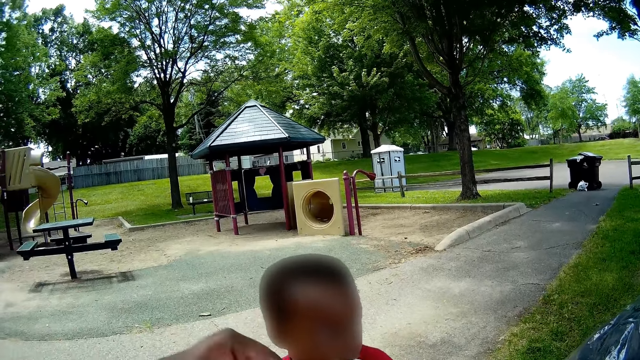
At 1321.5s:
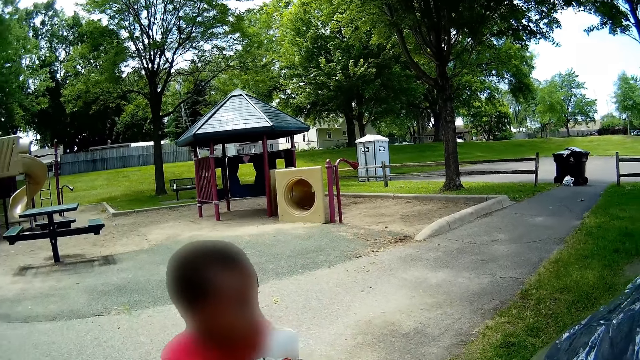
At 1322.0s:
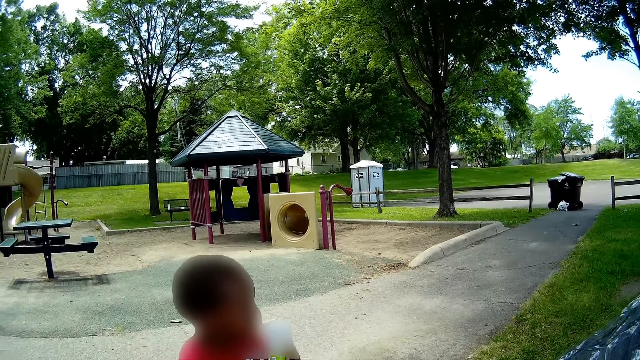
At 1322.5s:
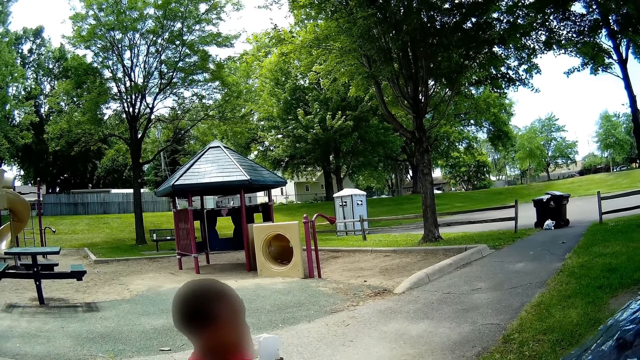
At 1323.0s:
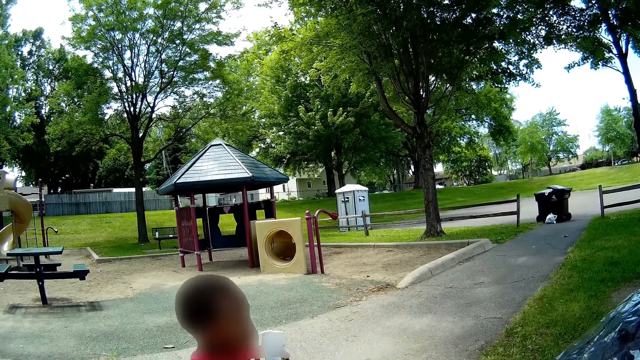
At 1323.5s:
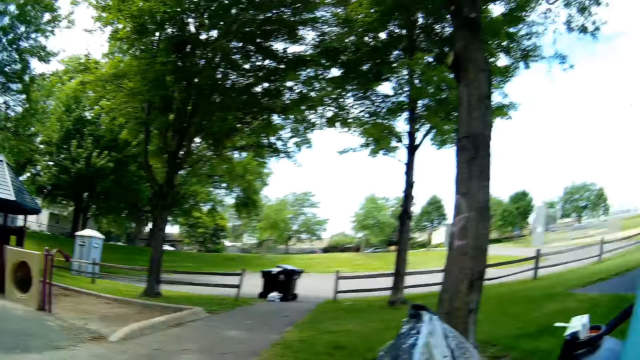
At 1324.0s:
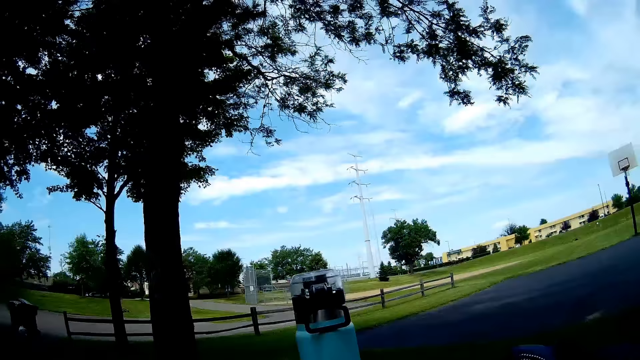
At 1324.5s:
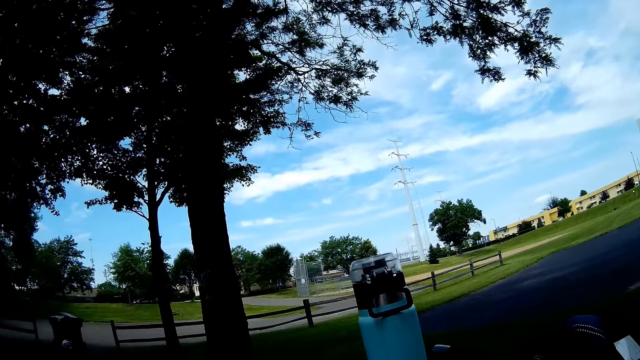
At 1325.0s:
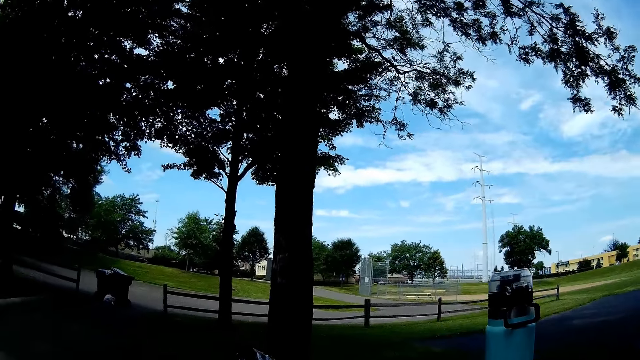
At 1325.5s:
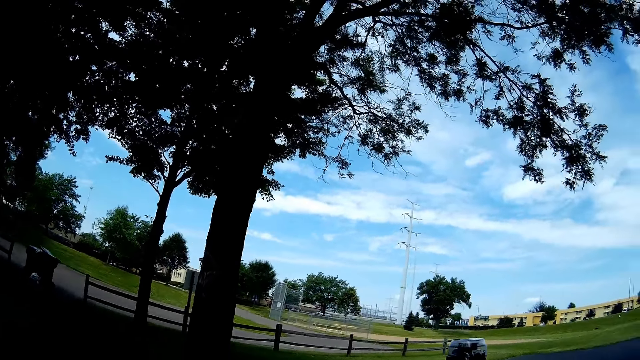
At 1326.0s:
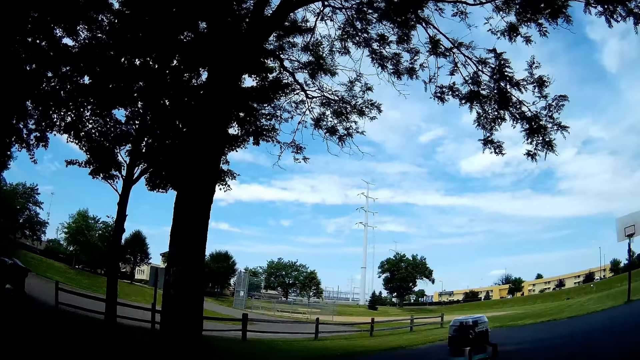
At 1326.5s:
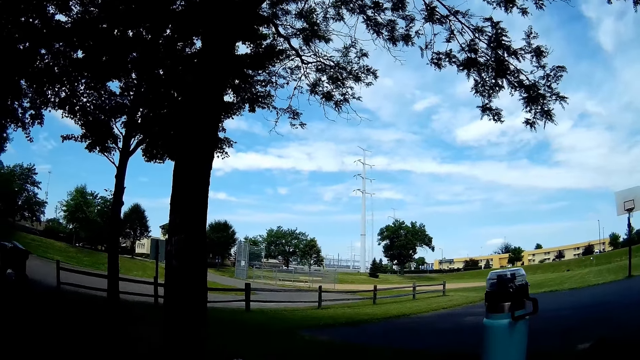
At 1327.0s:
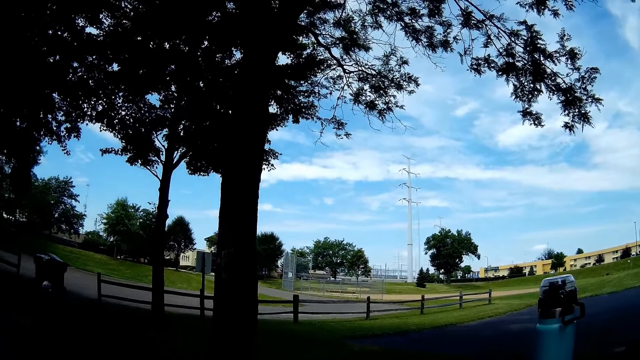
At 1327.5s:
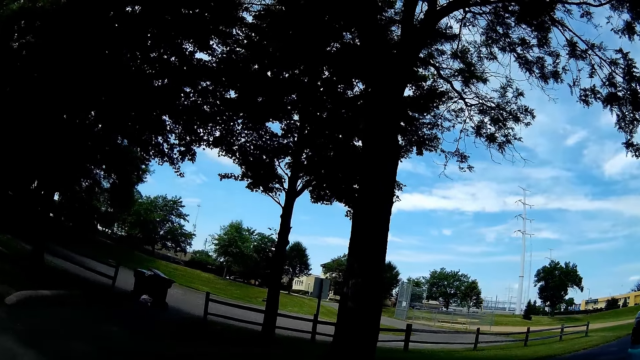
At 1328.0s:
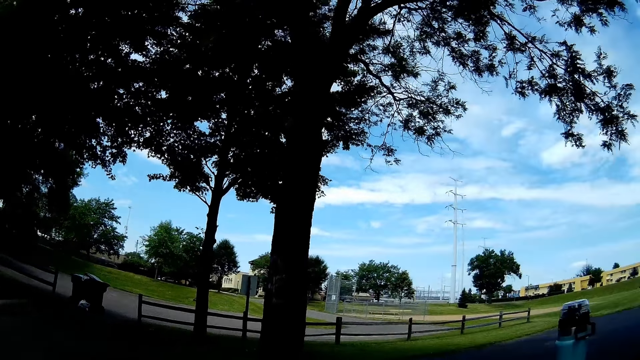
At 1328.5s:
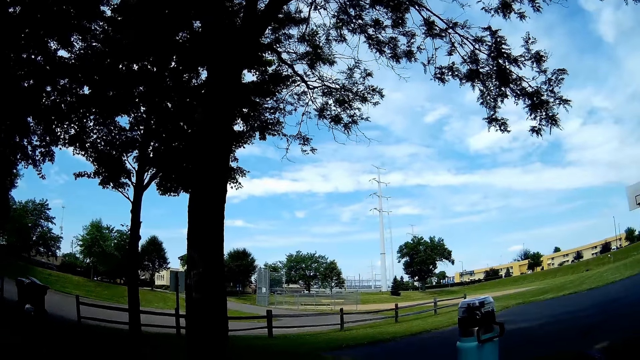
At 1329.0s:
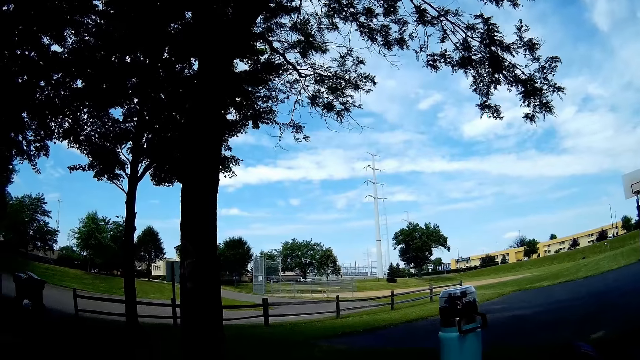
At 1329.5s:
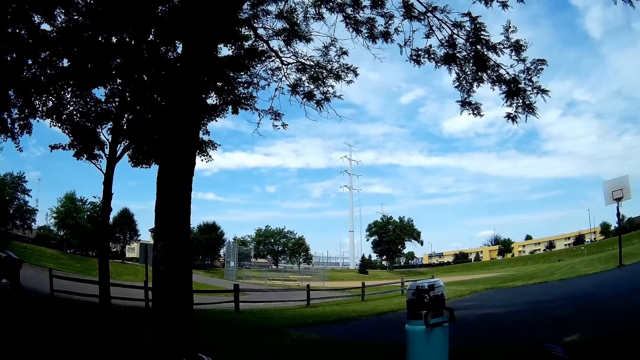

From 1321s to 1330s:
The baby talks to the camera wearer. The camera wearer talks to the baby.
